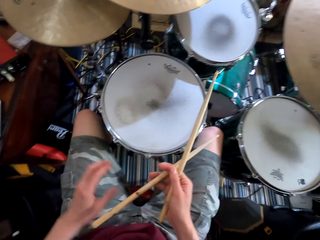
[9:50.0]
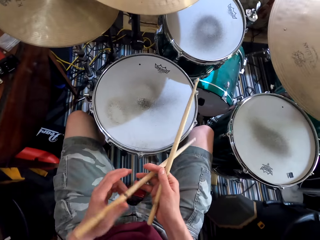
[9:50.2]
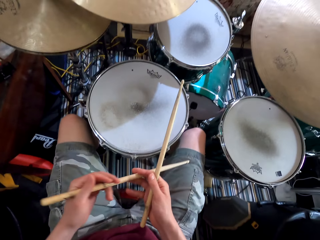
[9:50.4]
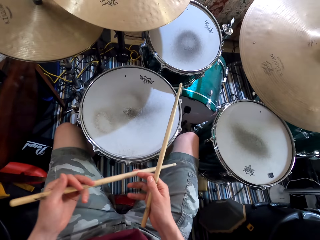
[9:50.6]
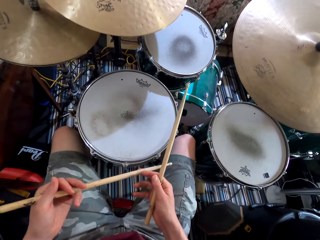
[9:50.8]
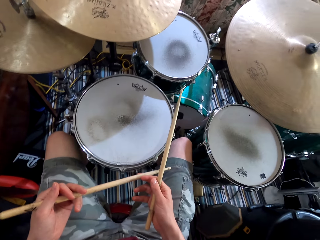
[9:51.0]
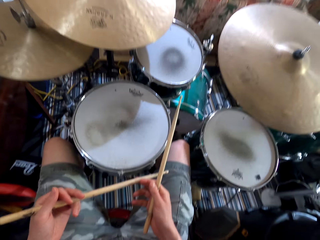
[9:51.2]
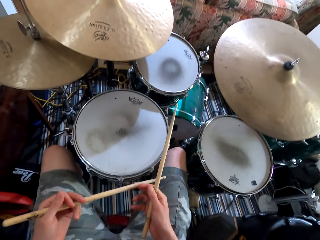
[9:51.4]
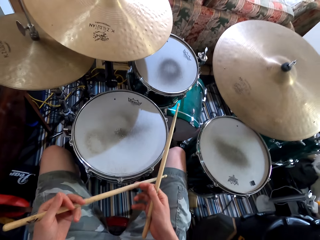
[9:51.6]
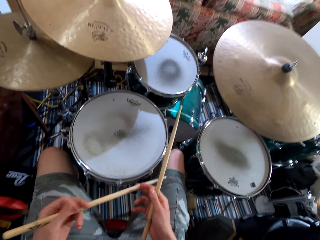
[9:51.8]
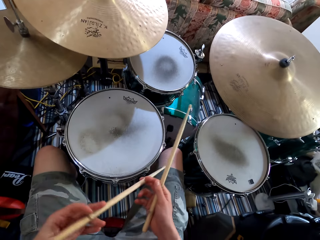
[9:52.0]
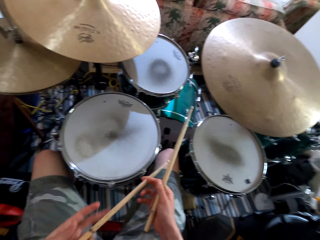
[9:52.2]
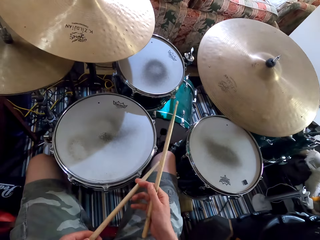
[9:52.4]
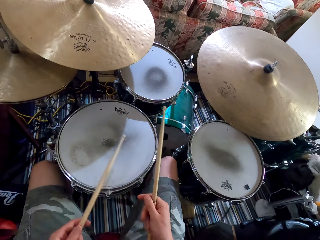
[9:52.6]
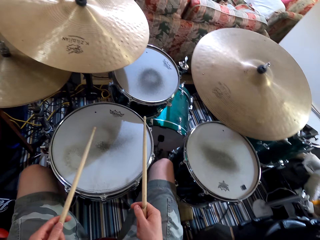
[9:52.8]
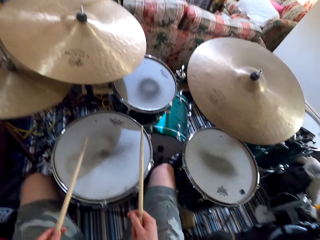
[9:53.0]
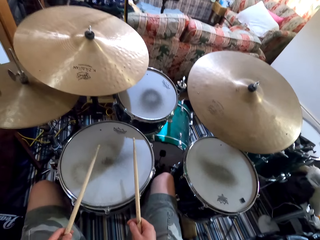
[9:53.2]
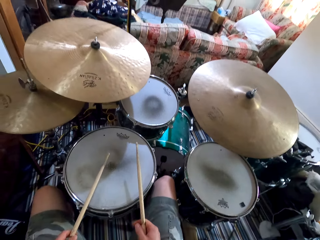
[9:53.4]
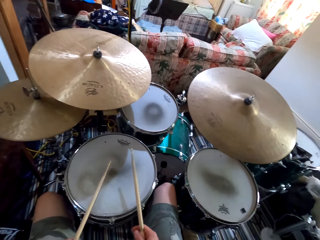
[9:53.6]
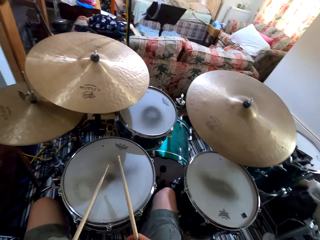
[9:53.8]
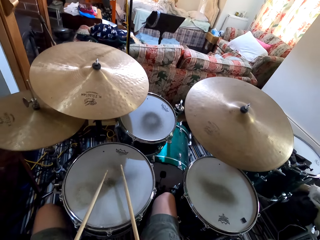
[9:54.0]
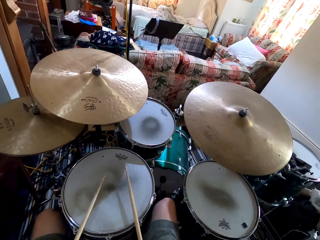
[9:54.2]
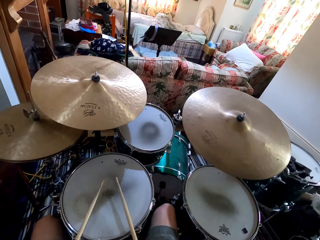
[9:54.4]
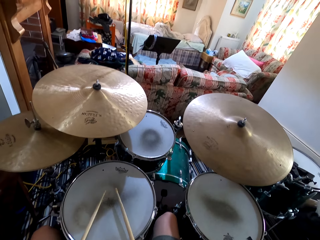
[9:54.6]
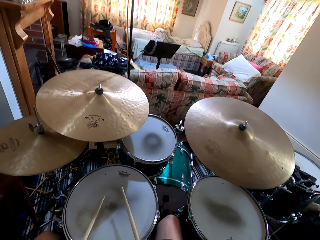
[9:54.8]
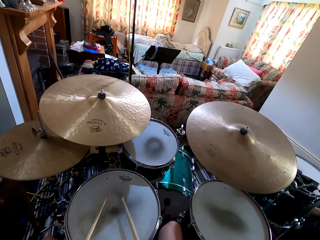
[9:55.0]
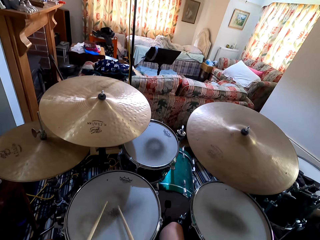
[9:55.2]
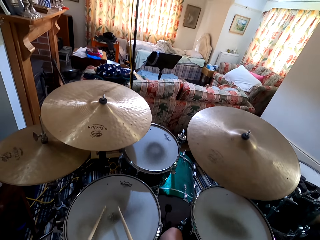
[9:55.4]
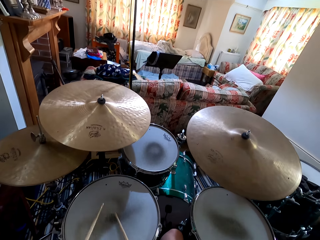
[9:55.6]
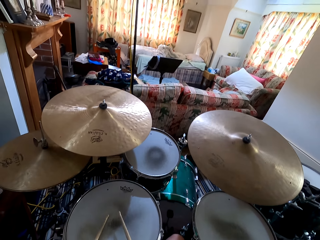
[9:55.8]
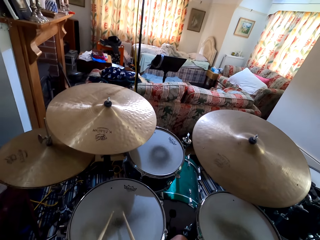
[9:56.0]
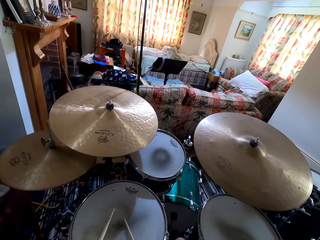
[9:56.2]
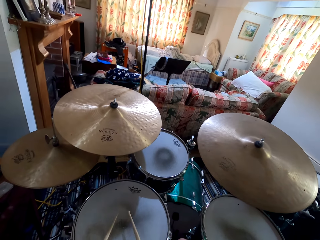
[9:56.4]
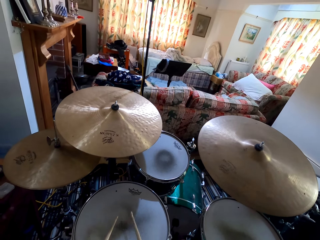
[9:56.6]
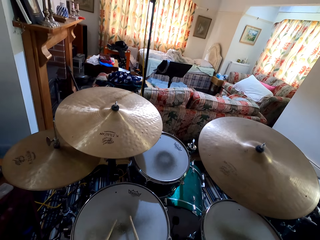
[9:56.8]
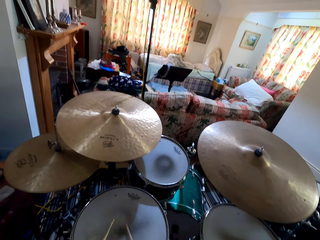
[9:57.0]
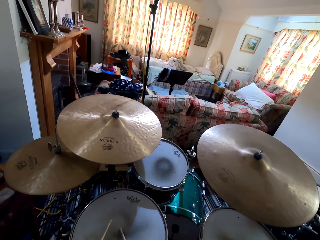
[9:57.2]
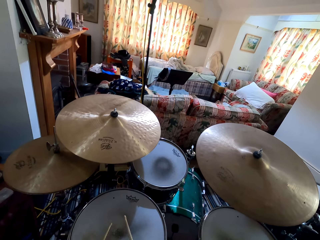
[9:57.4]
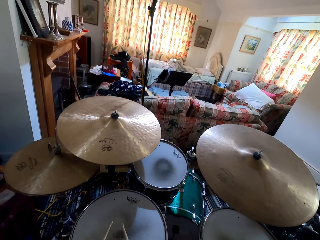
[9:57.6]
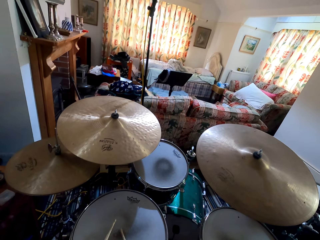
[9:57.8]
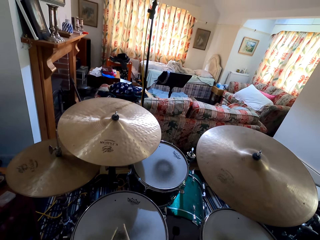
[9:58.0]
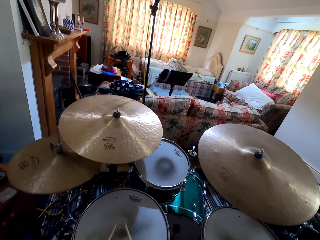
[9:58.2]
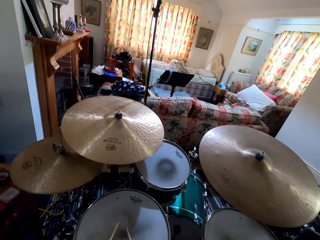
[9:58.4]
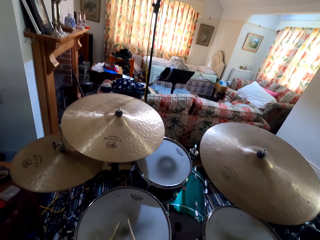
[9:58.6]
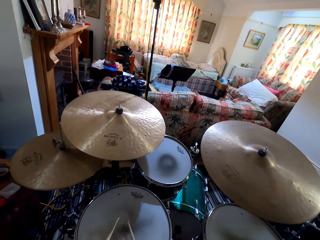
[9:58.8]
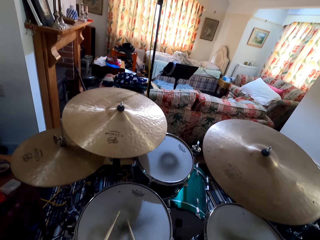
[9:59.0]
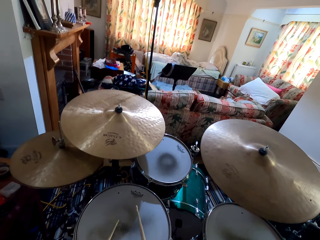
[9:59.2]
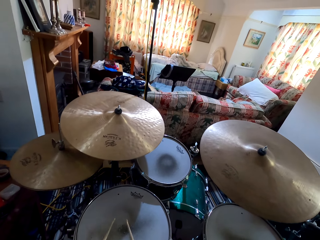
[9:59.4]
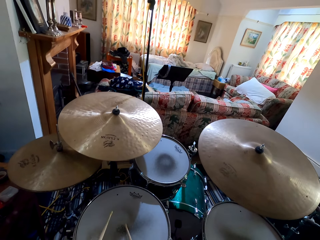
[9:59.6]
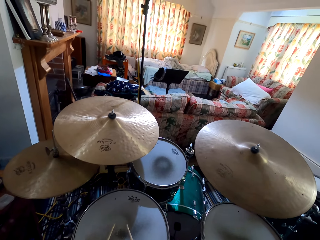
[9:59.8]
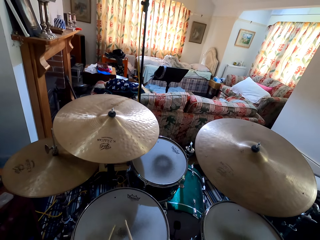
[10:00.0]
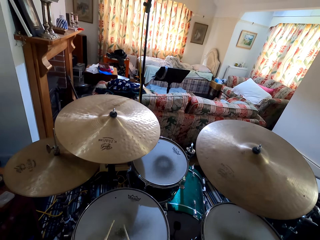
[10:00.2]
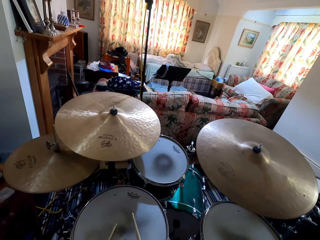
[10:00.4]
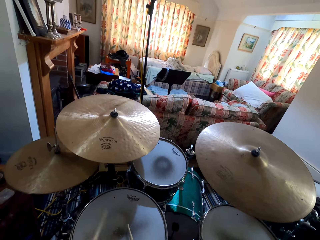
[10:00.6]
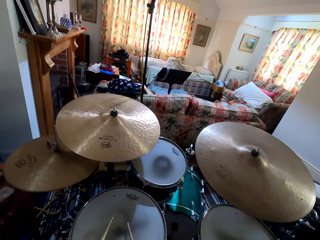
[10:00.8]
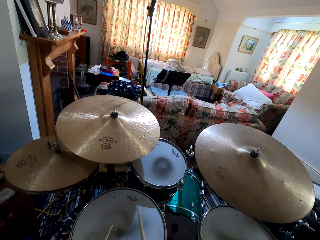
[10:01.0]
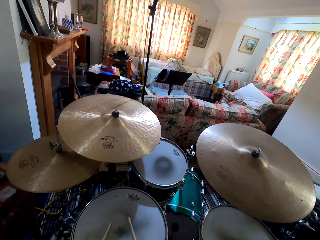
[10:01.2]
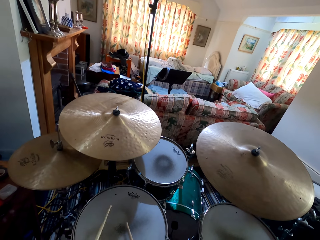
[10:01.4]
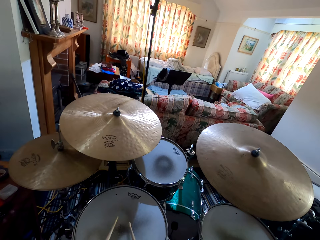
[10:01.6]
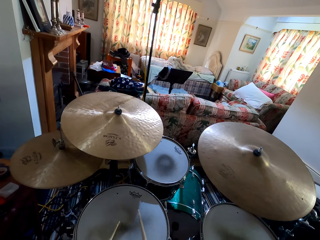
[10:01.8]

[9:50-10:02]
The camera wearer holds the drumsticks with both hands. They step on the drum machines. They play the drums.

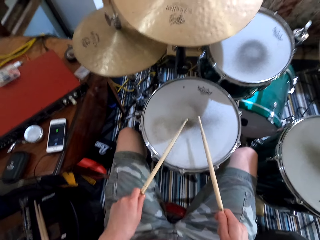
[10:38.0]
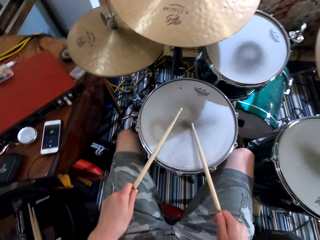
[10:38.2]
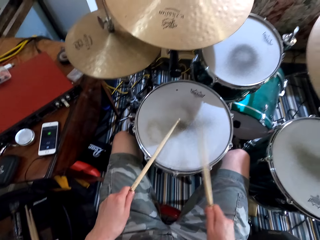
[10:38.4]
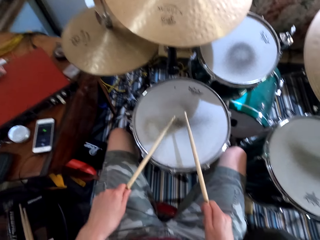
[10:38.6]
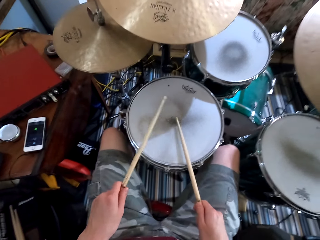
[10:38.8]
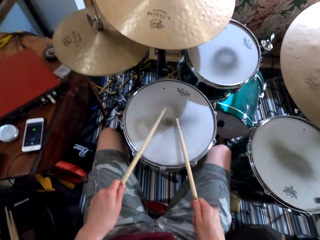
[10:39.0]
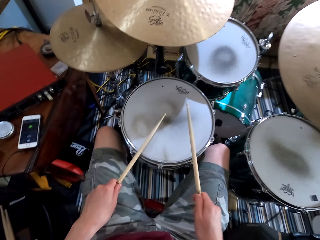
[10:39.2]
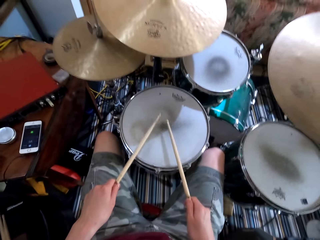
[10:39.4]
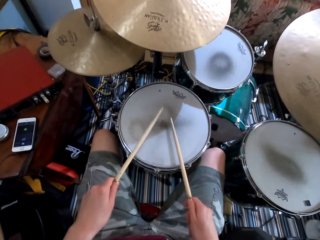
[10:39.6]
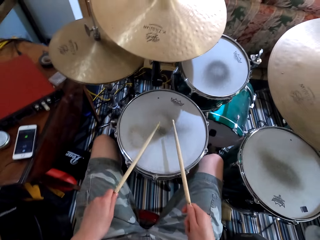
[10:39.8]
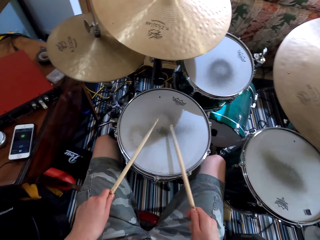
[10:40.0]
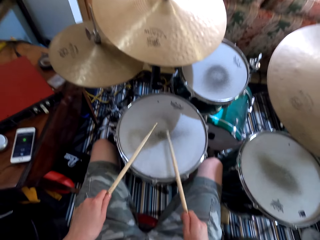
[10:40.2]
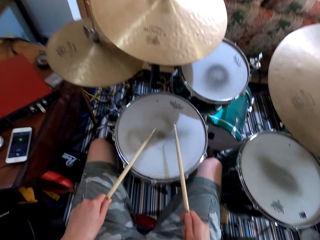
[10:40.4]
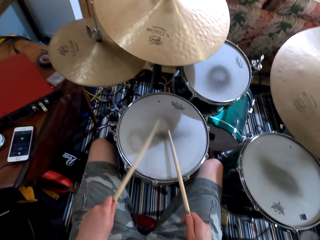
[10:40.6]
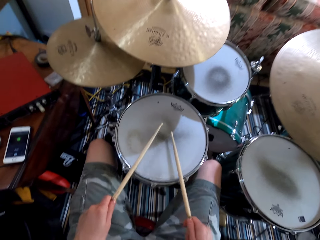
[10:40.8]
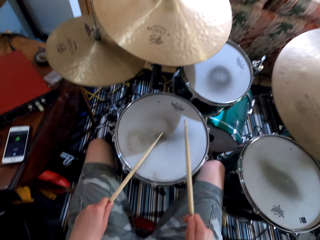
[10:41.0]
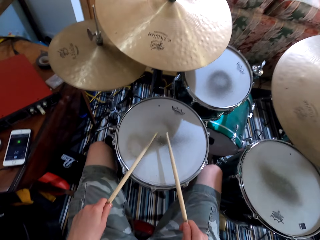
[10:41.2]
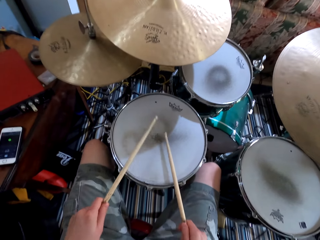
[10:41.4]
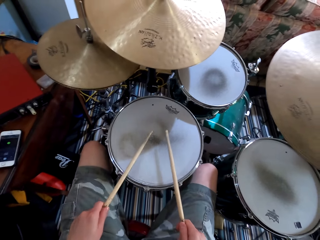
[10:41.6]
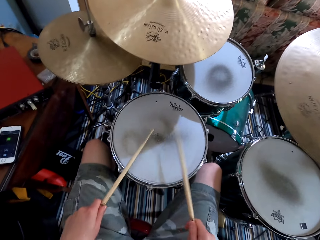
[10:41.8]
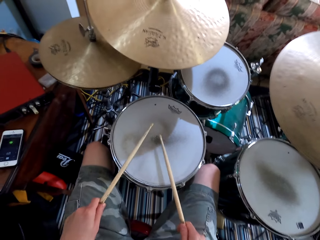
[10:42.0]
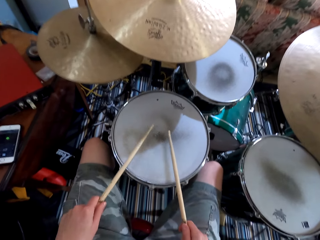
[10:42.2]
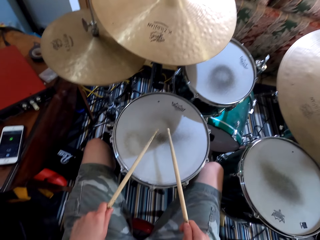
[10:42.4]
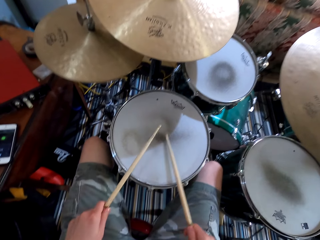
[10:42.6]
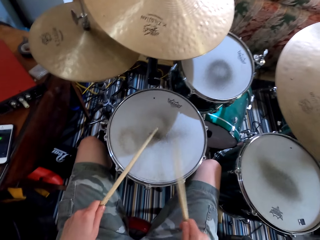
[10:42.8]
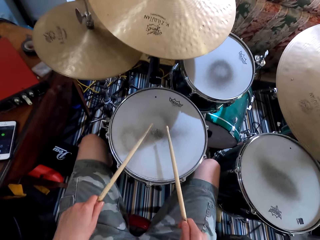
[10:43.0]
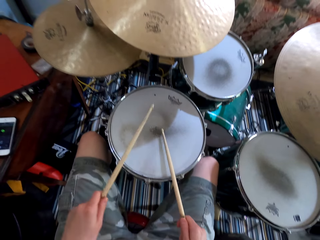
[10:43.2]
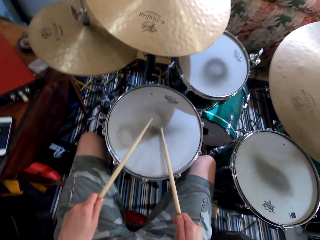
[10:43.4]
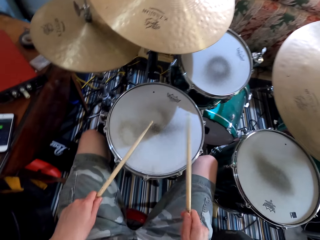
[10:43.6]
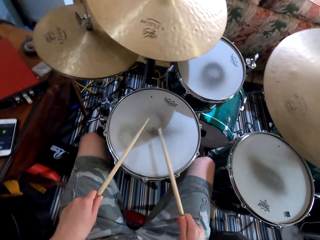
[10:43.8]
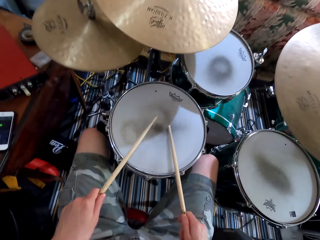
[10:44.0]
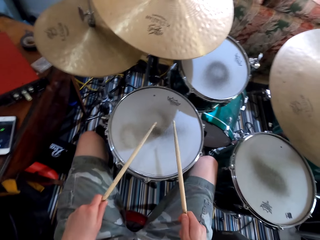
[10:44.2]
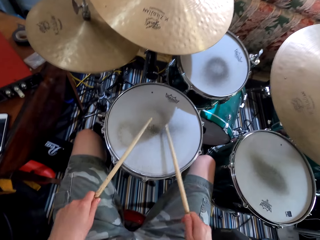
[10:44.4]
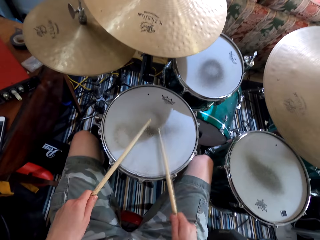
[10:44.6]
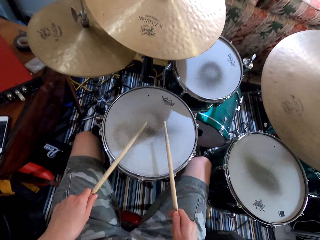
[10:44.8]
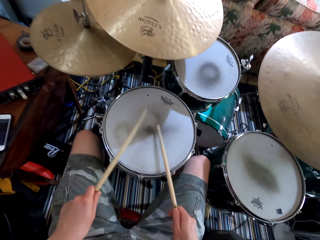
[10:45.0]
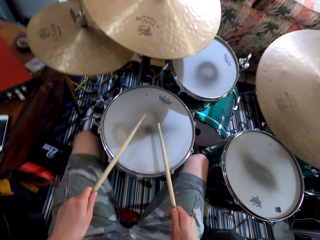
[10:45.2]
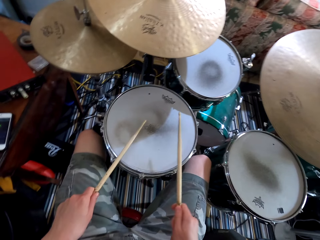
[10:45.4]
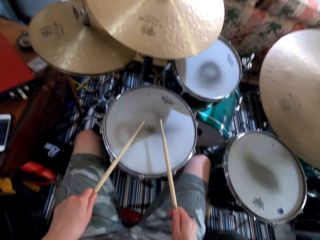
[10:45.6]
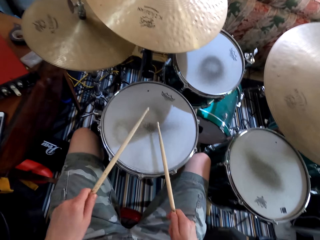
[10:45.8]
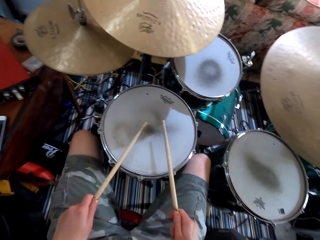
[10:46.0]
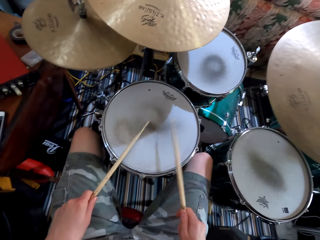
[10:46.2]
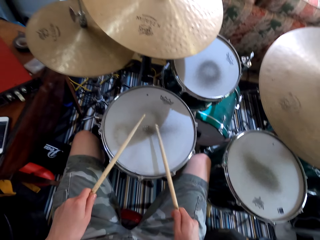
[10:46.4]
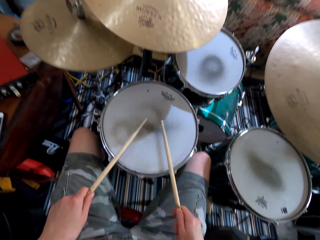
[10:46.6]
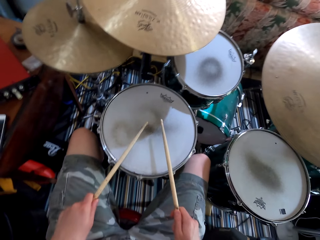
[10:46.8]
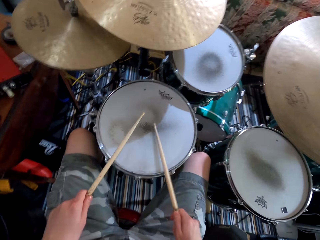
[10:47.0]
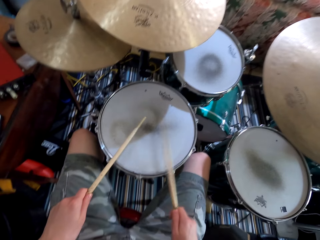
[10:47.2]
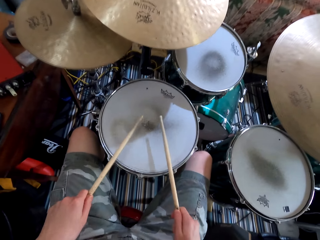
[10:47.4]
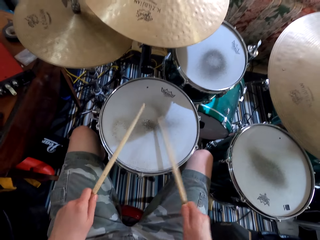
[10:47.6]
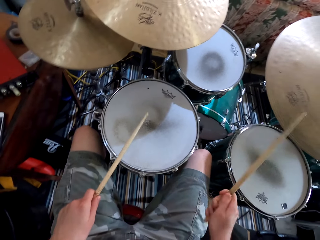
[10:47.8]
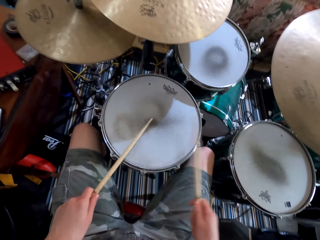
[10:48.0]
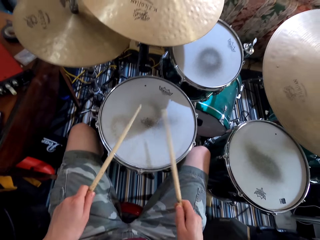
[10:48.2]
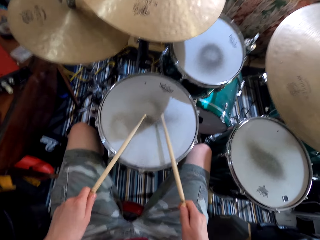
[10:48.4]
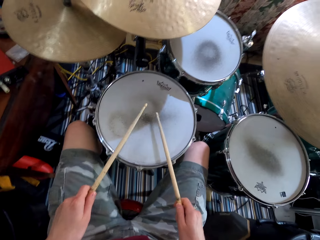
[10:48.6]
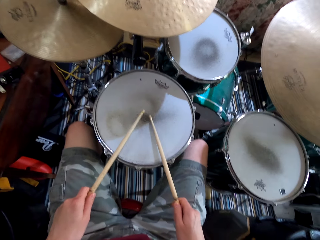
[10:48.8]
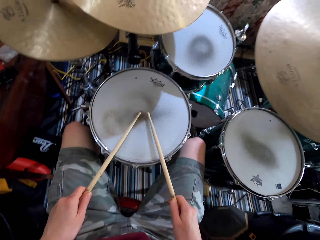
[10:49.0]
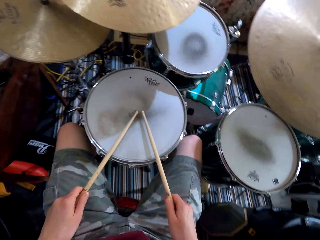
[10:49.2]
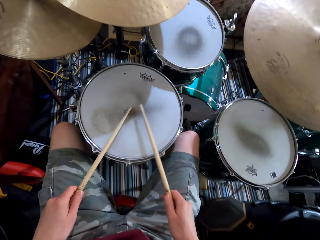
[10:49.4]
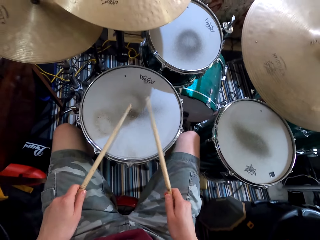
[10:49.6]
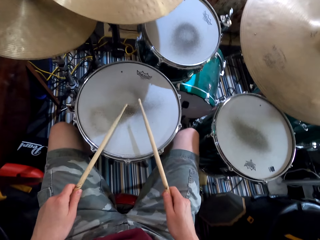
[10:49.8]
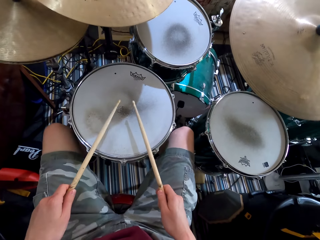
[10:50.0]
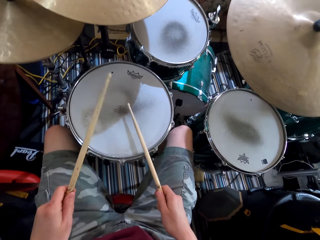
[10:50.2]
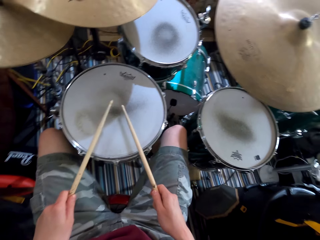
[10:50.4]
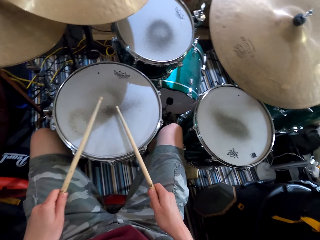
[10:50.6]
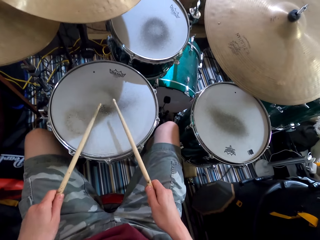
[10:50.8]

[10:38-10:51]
The camera wearer shakes their legs. They play the drums. They lift one drum stick. They play the drums. They shake their legs.
